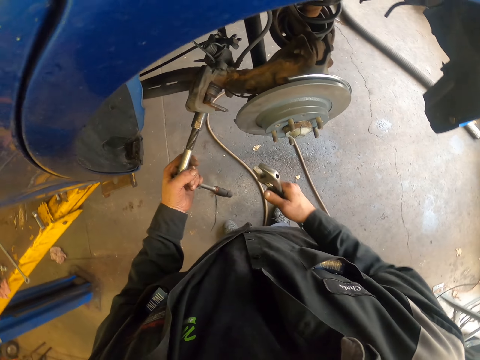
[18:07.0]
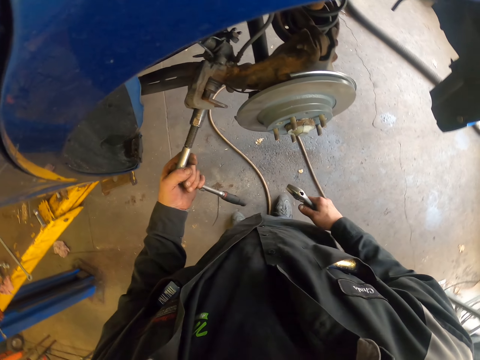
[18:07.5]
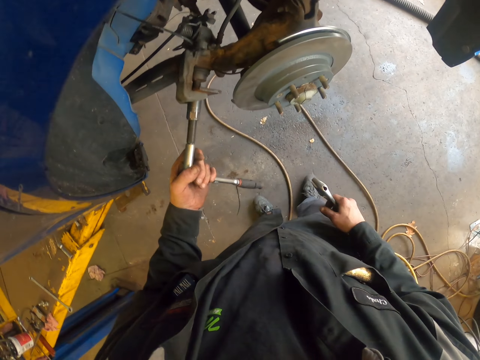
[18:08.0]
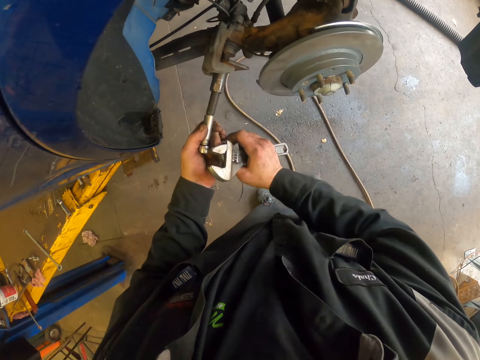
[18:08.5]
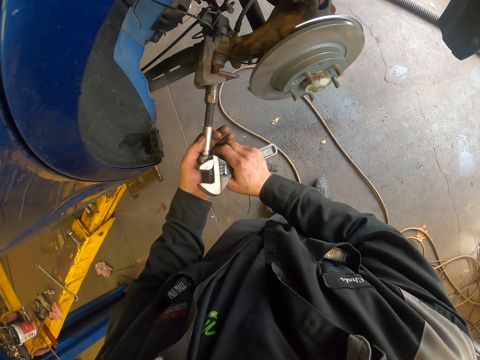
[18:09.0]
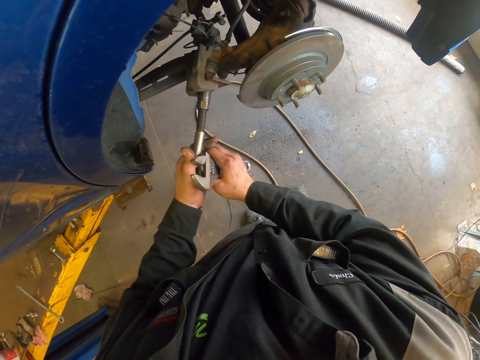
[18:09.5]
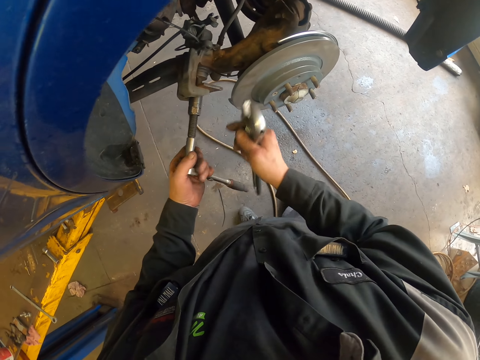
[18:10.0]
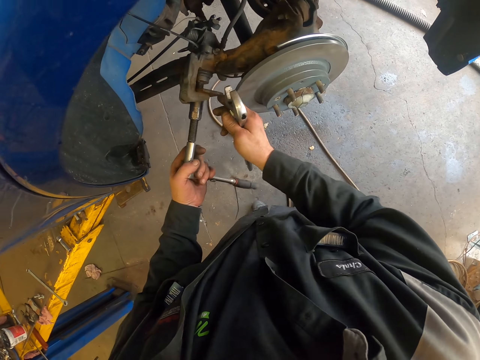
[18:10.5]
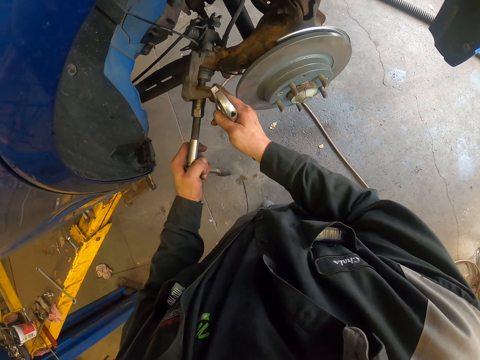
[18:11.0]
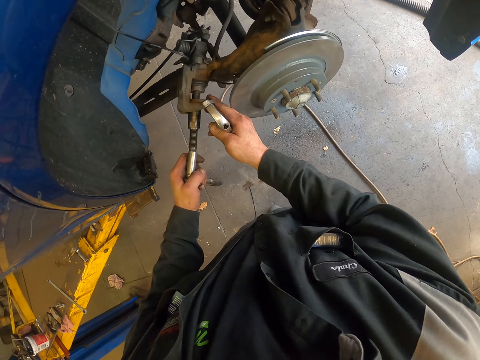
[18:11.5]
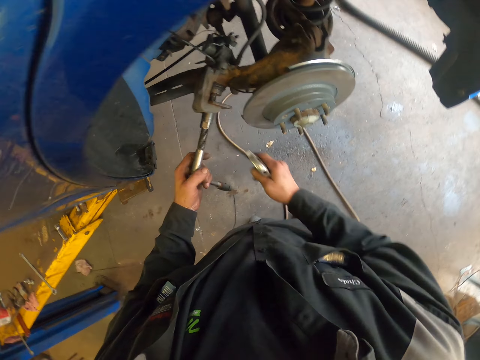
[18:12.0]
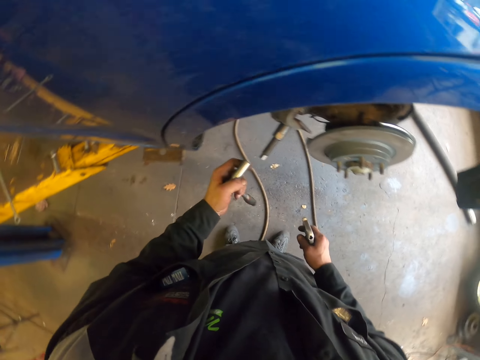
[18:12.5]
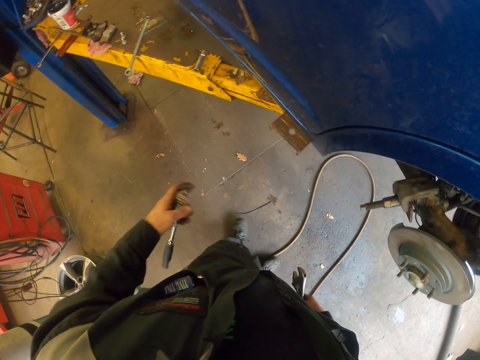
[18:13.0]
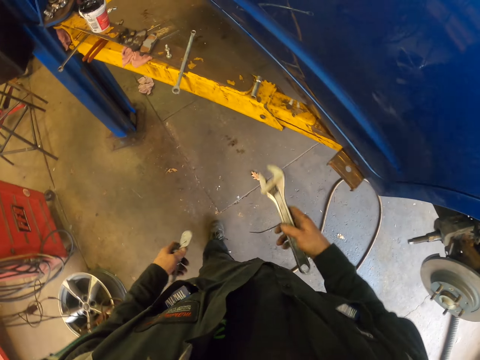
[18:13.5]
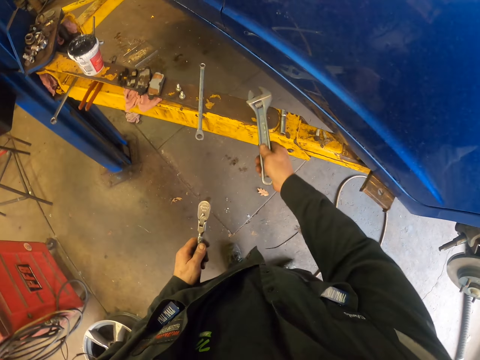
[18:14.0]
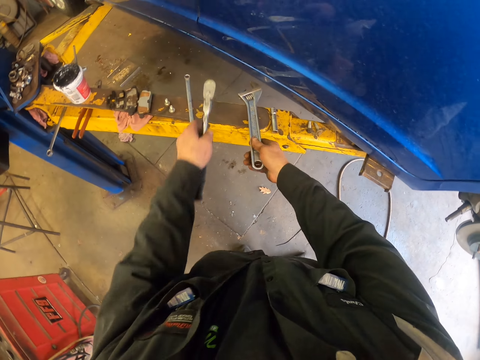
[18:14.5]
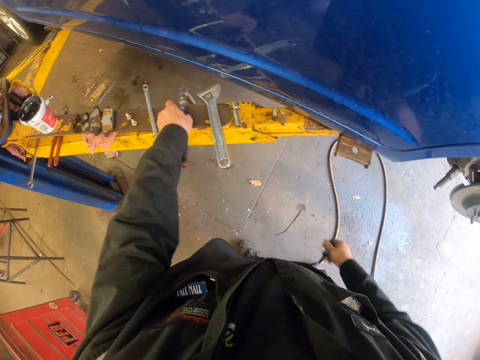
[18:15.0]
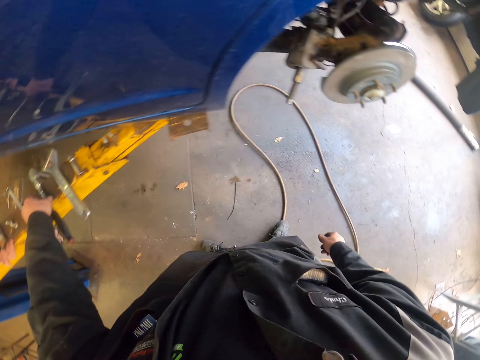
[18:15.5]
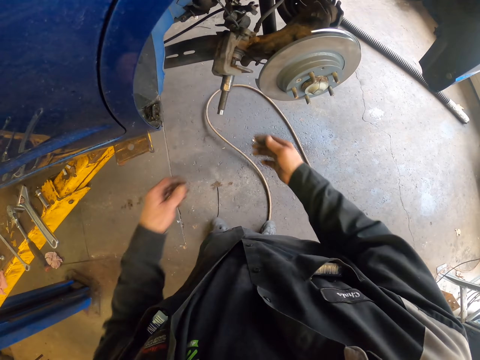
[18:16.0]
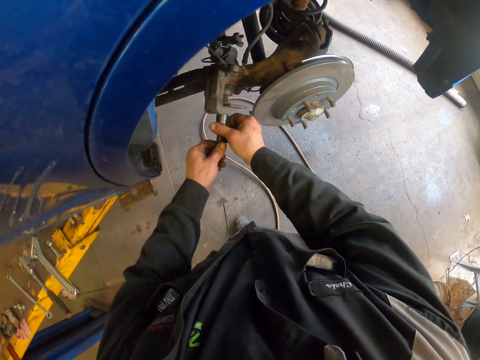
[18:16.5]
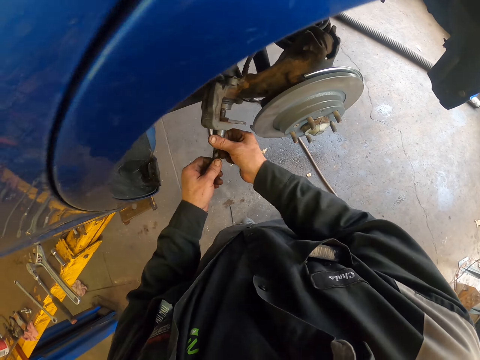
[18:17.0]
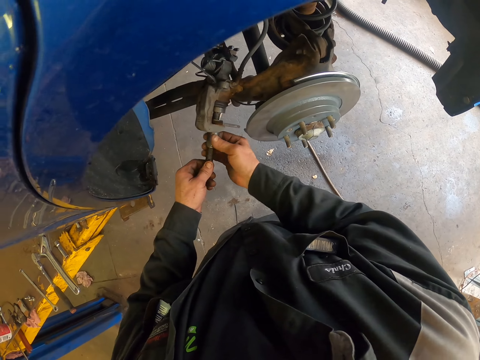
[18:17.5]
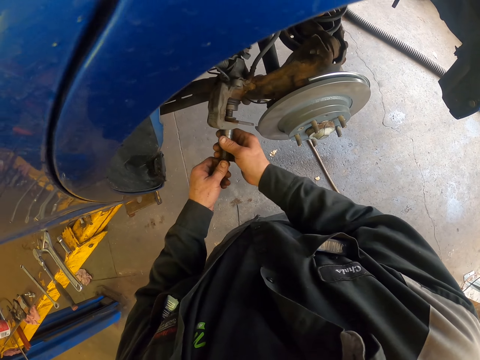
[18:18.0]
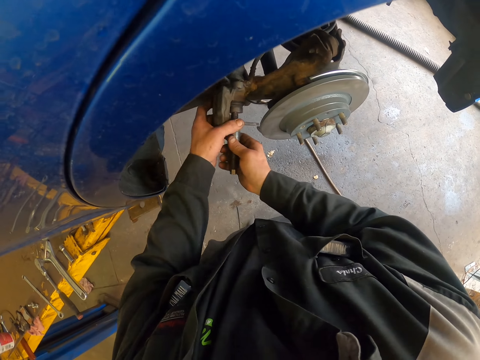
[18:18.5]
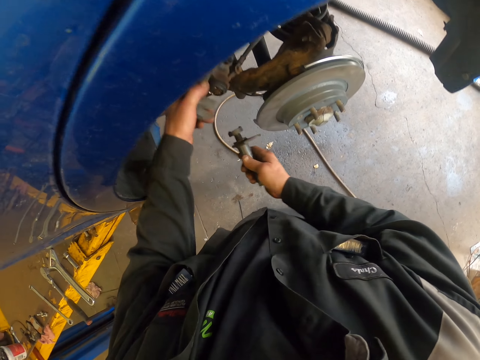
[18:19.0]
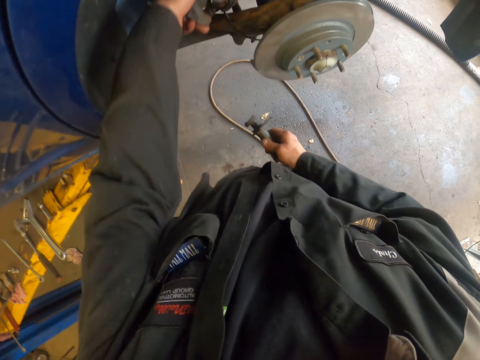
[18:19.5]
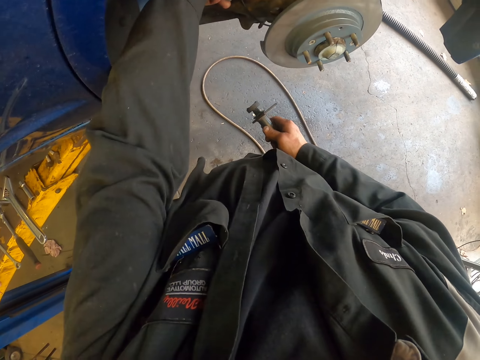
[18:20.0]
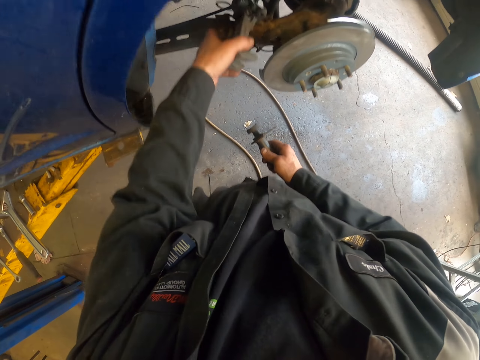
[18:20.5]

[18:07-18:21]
The camera wearer looks around. They adjust a socket ratchet. They touch something. They remove the socket ratchet on the bolt. They turn around and move around. They put the spanner on the metal structure. They put the socket ratchet on the metal structure. They move around. They hold something. They remove the caliper spindle on the caliper. They turn the nut. They remove something from the wheel bearing system. They move the wheel bearing system.

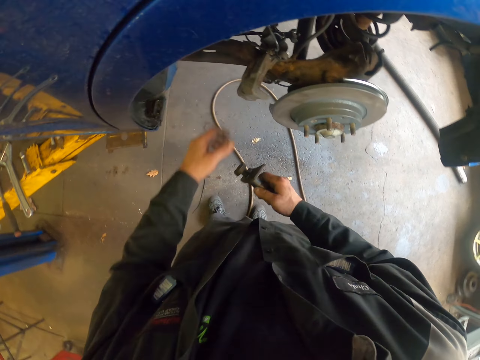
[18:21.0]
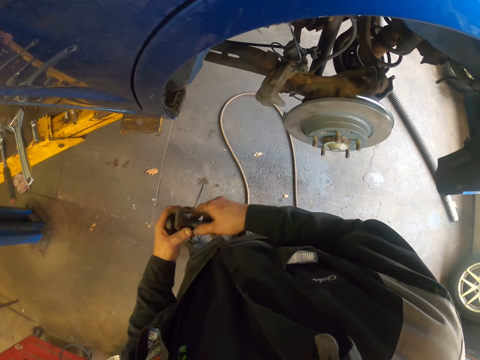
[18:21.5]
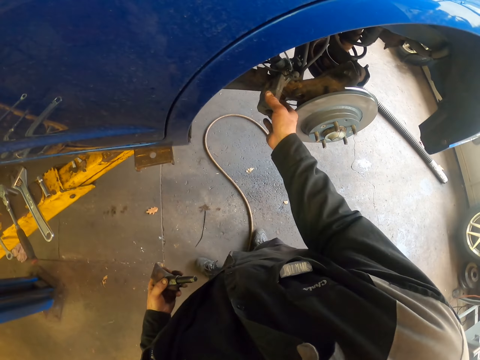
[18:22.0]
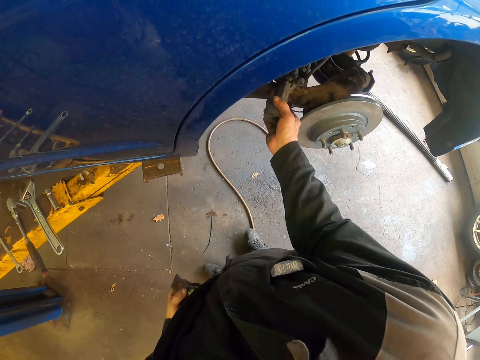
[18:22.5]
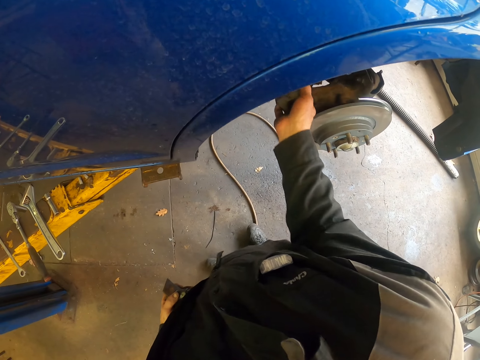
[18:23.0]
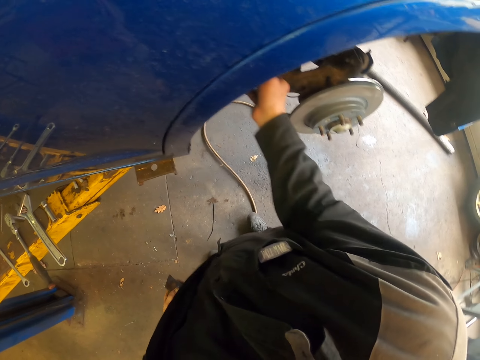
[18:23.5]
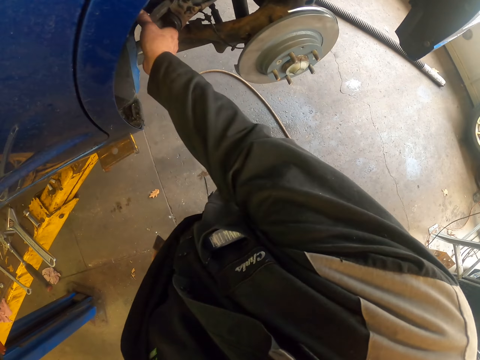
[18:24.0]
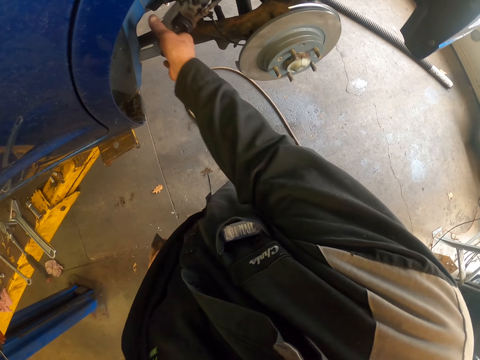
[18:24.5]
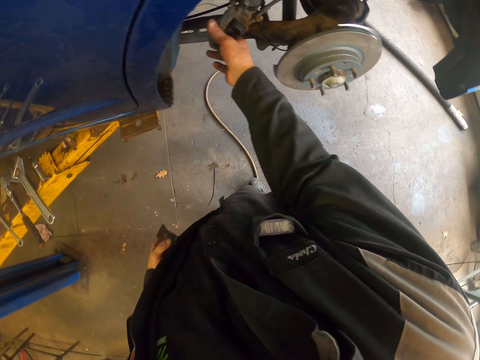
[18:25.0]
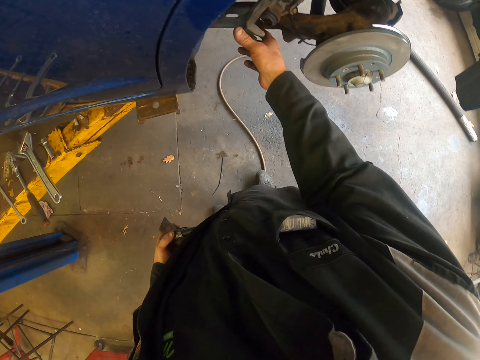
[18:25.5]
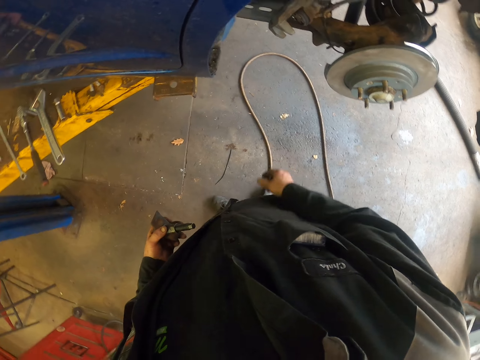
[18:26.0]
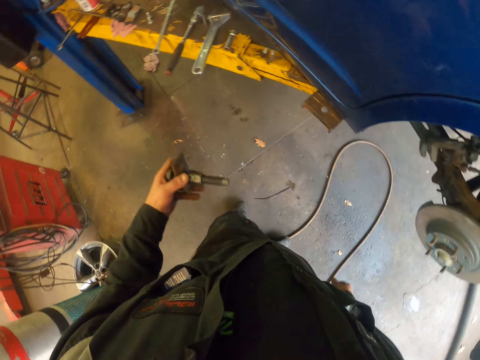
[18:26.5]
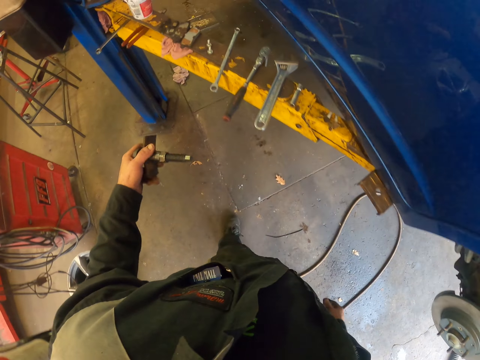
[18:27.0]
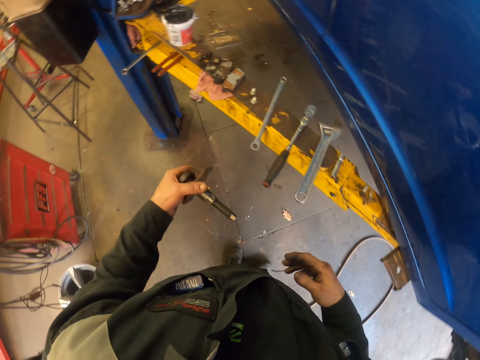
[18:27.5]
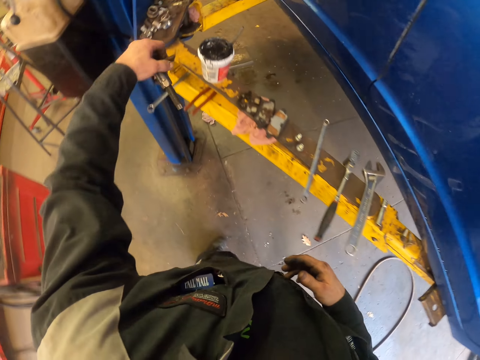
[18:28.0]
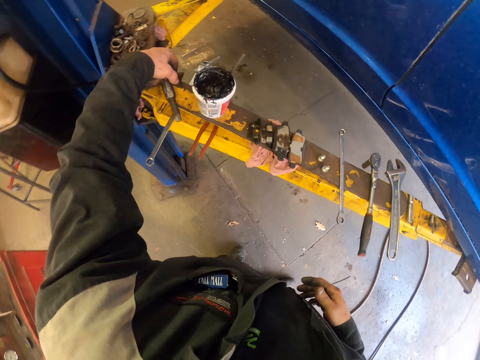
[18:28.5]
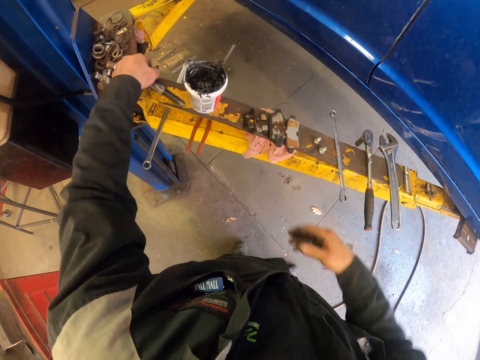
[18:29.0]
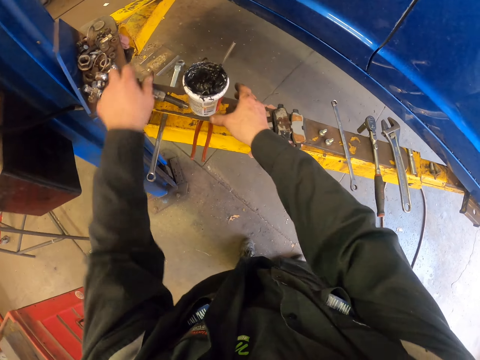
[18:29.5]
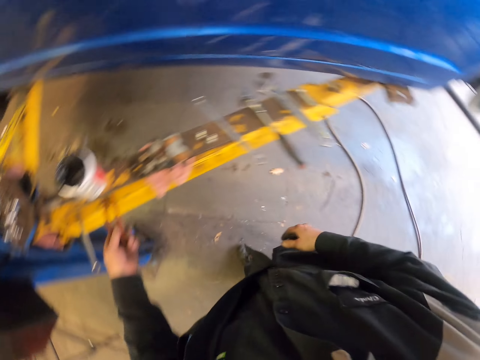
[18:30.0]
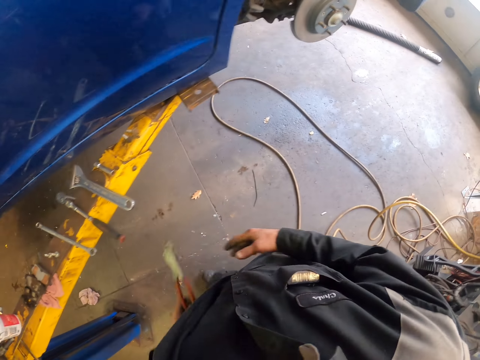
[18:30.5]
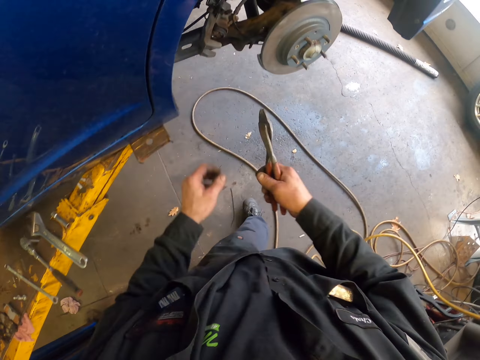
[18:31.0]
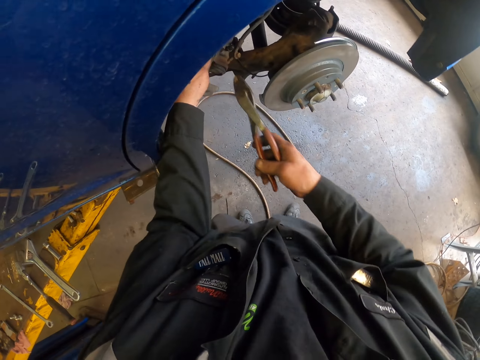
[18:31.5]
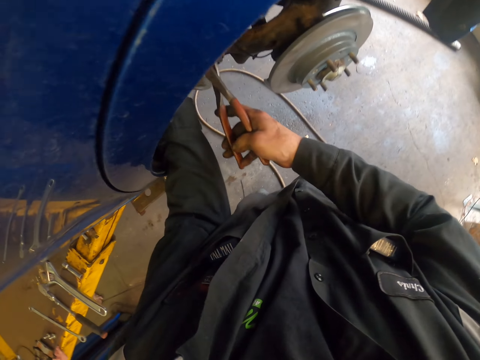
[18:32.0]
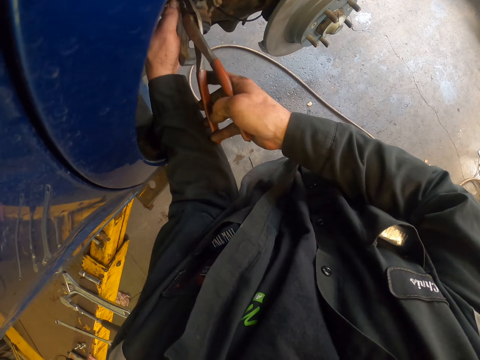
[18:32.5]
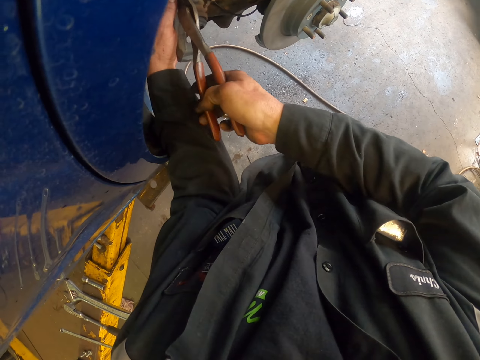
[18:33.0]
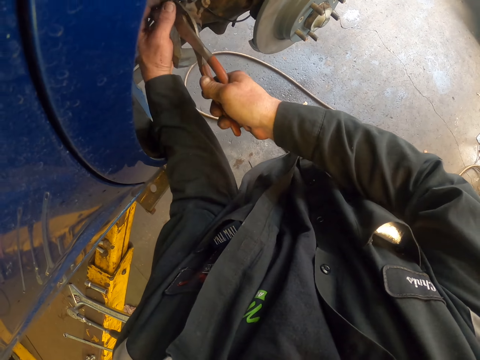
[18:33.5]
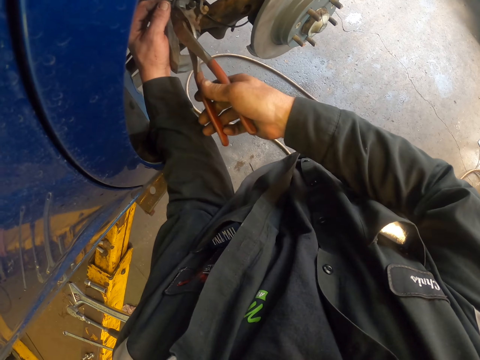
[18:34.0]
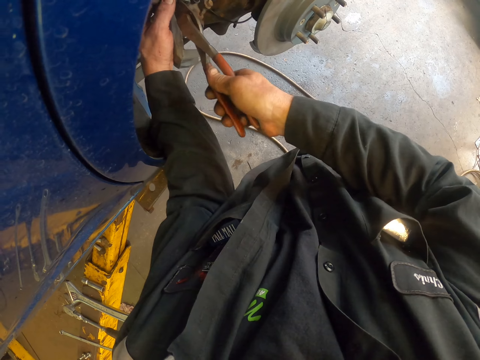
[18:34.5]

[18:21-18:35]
The camera wearer turns around. They move the wheel bearing system. They lift the caliper up. They turn around and move around. They place the caliper spindle on the steel. They move hands around. They pick up the cutter pliers off the steel. They pick the pliers with the other hand. They walk around. They cut the plastic fastener with the cutter pliers. They fix something with the pliers.
